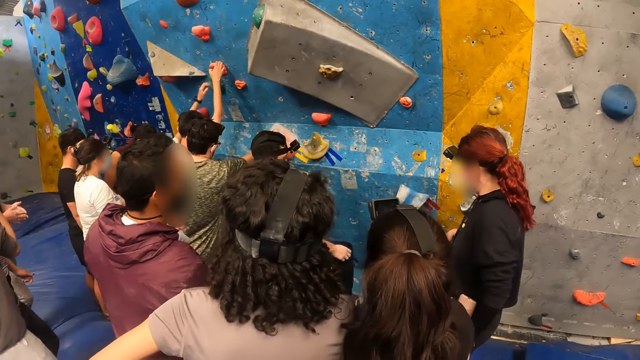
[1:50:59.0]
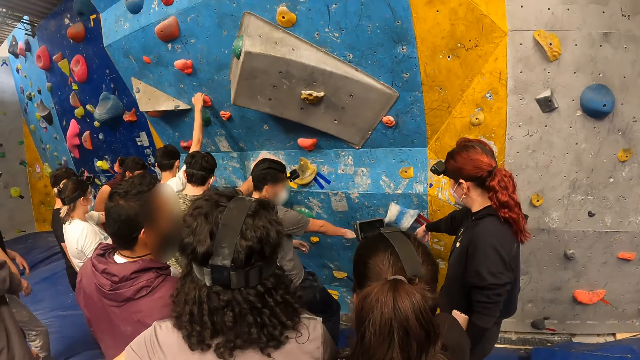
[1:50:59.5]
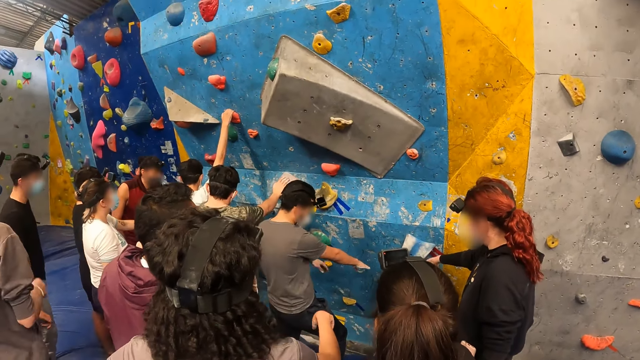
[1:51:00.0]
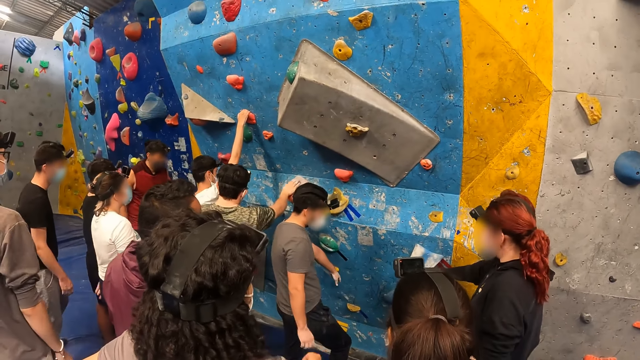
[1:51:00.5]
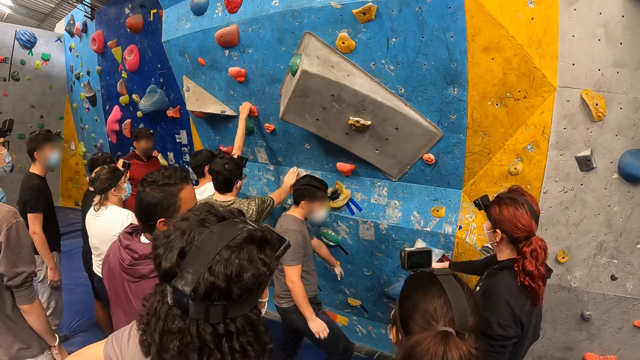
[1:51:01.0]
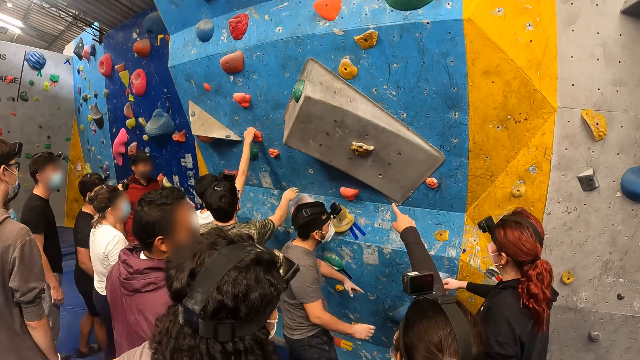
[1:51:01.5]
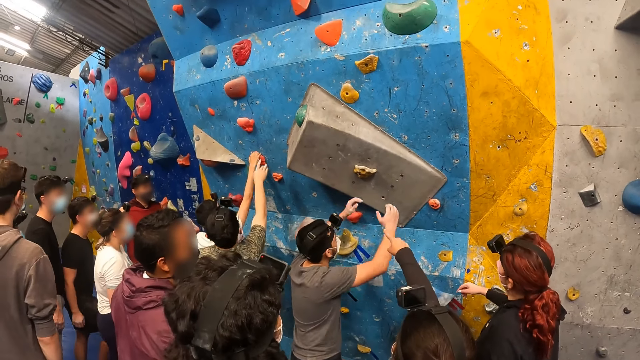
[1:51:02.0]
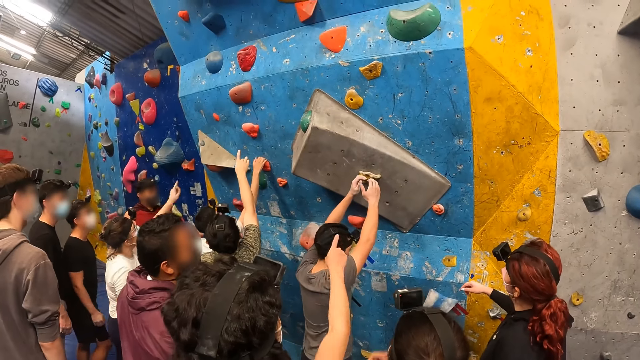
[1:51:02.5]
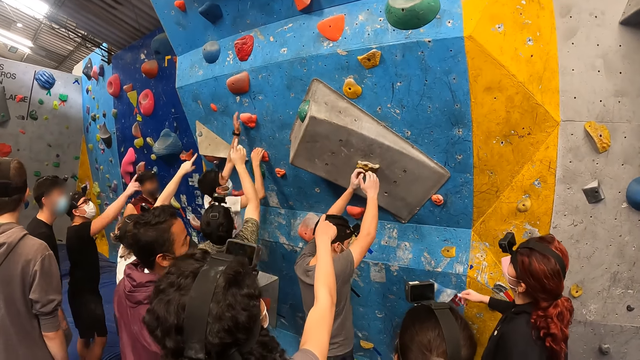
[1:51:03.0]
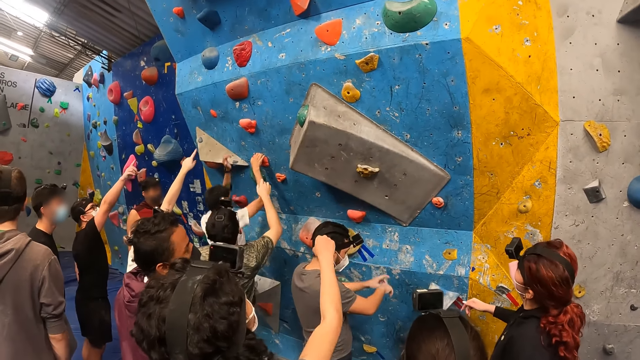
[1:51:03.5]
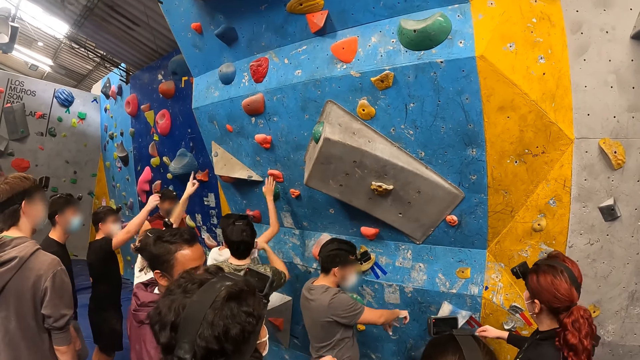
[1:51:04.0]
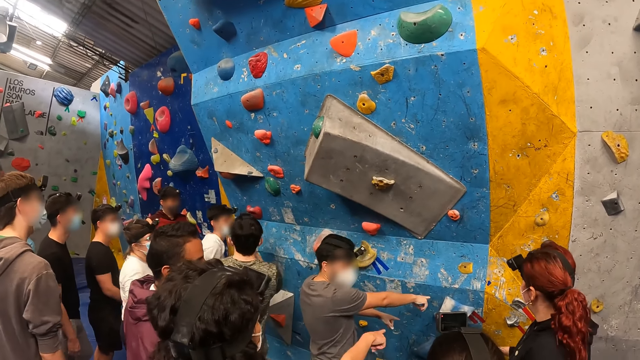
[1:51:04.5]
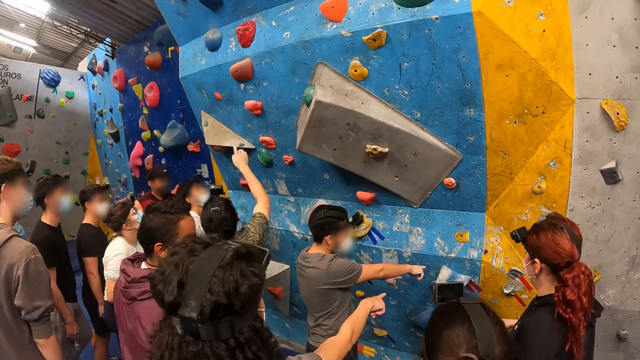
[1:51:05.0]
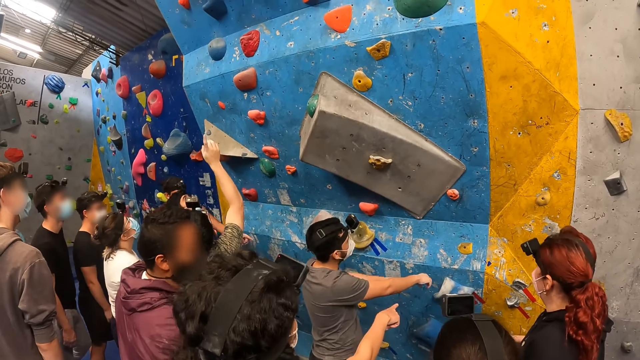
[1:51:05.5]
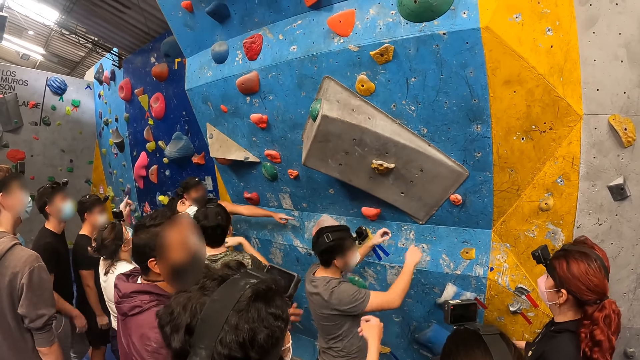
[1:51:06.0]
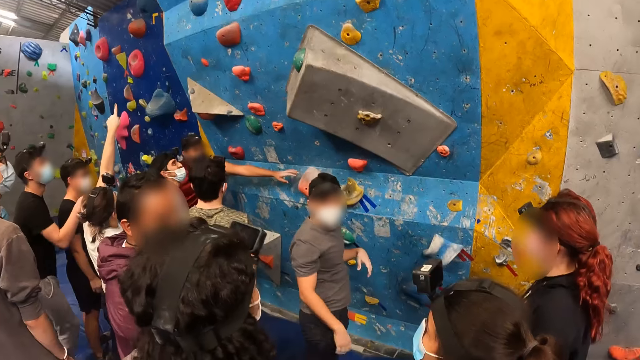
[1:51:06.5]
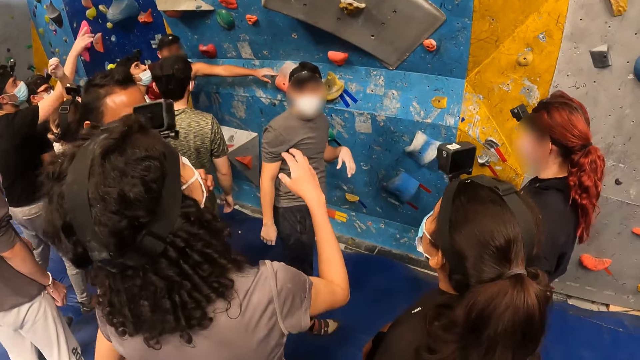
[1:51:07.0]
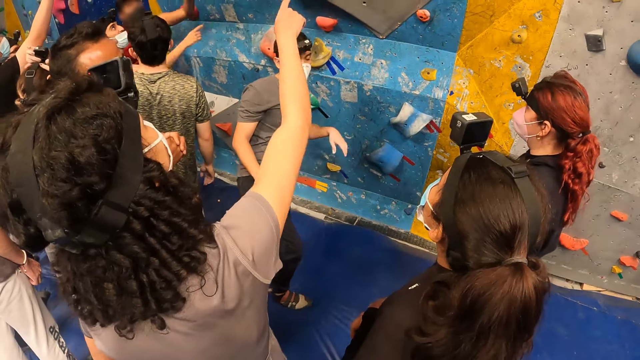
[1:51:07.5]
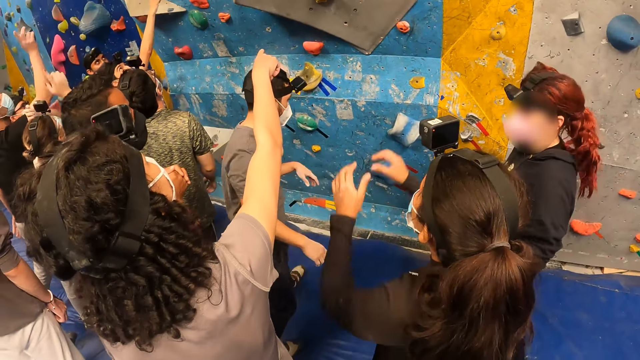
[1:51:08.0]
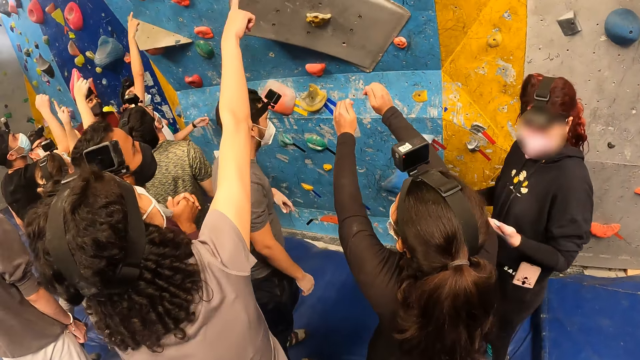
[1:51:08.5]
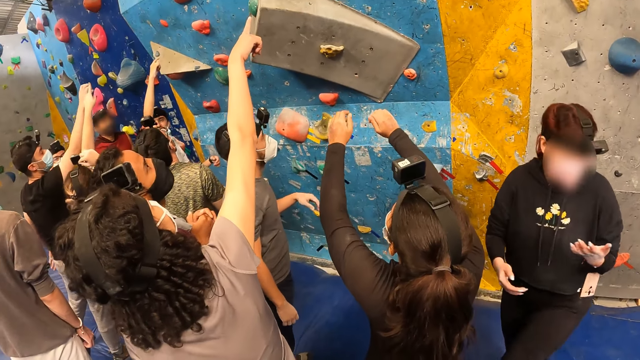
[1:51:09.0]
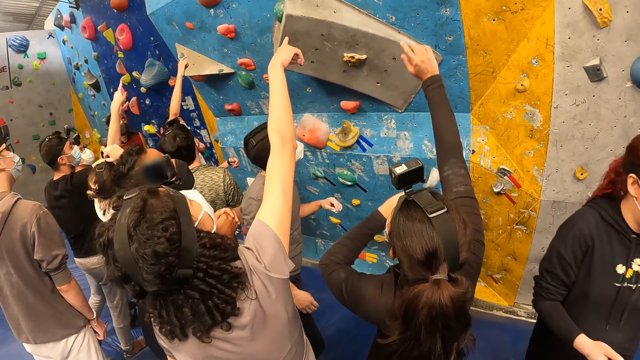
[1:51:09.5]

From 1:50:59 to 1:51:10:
The woman points at the bouldering wall with her right hand. The woman lowers her right hand. The woman points at the bouldering wall with her right hand. The woman lowers her right hand. The woman points at the wall with her right hand.

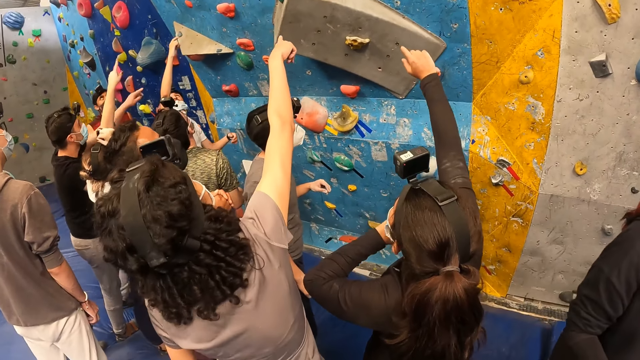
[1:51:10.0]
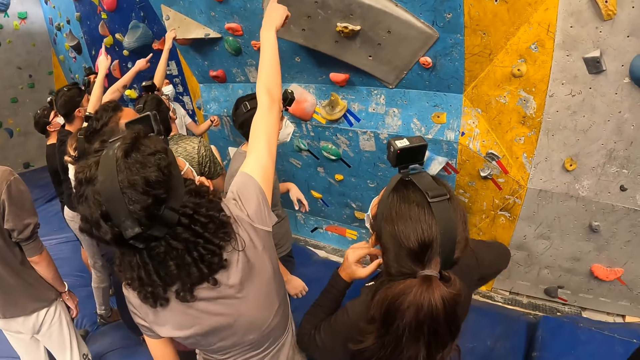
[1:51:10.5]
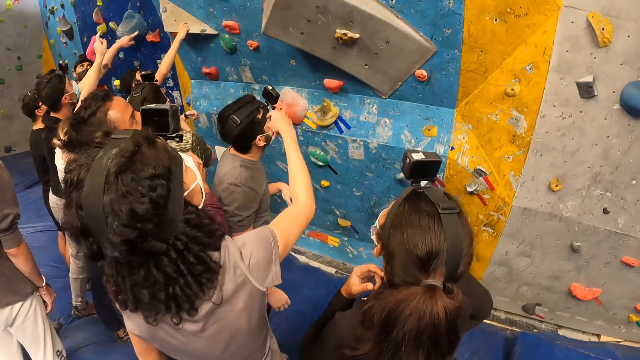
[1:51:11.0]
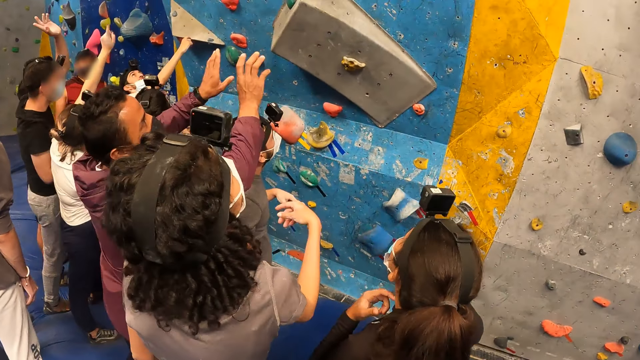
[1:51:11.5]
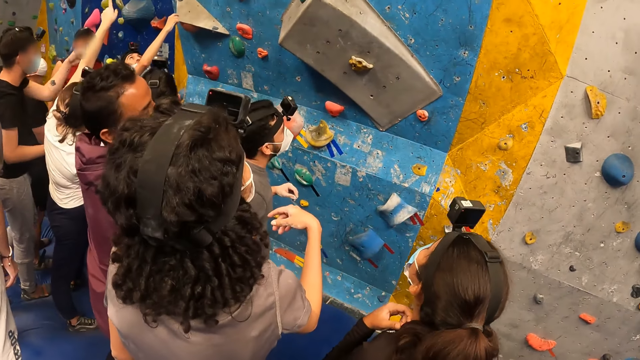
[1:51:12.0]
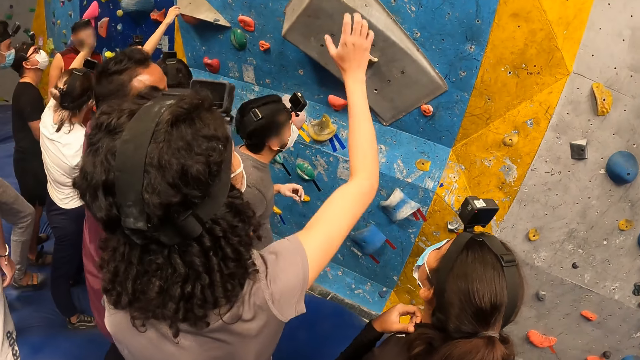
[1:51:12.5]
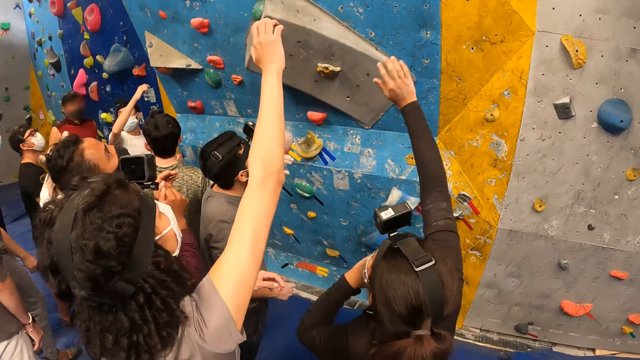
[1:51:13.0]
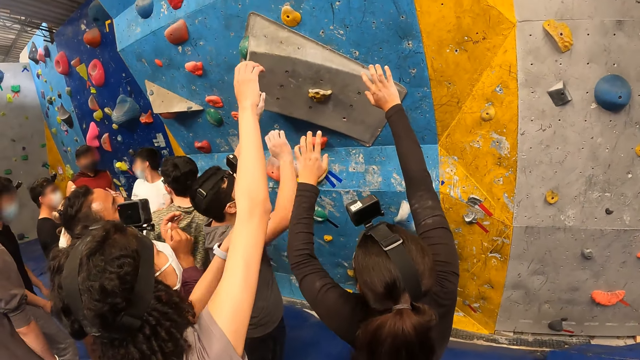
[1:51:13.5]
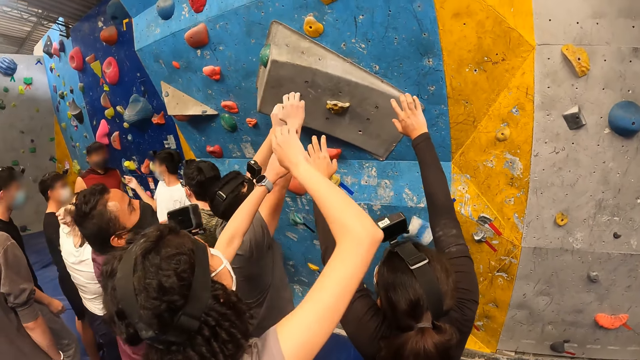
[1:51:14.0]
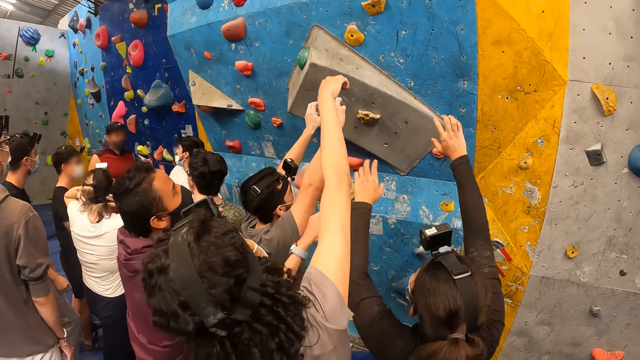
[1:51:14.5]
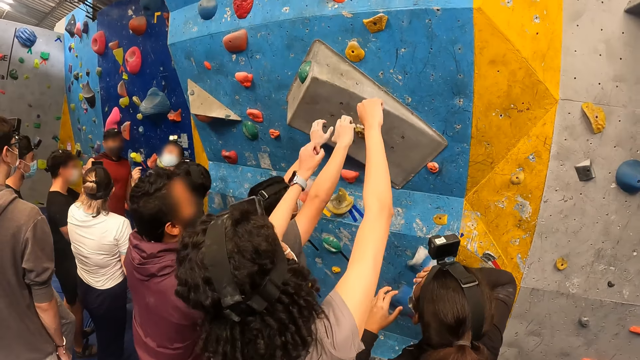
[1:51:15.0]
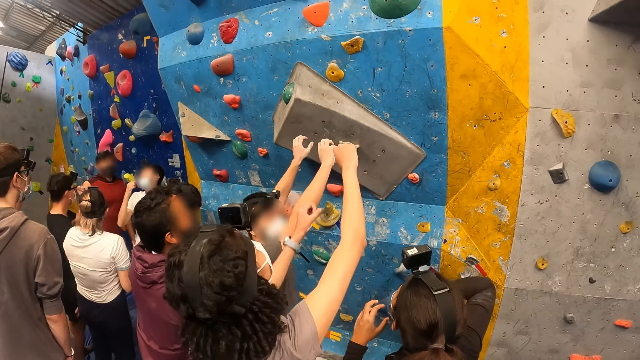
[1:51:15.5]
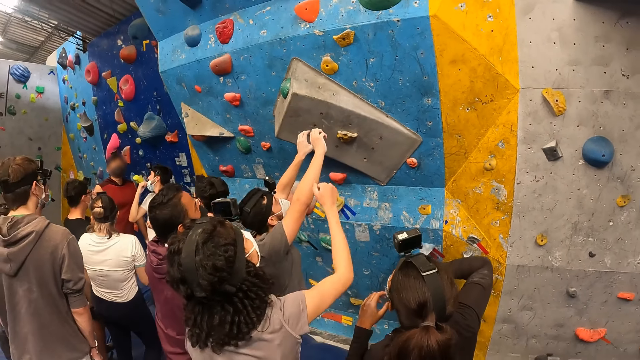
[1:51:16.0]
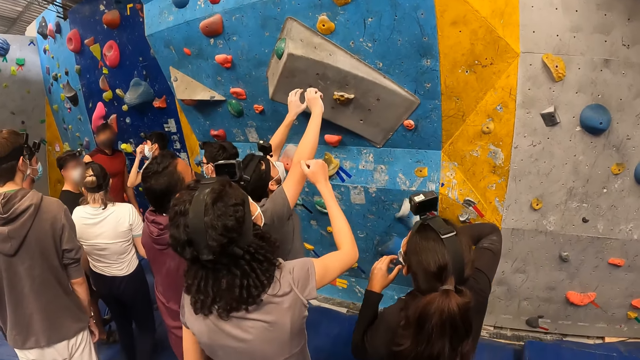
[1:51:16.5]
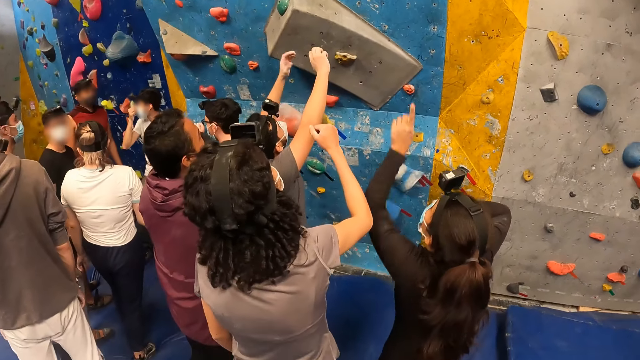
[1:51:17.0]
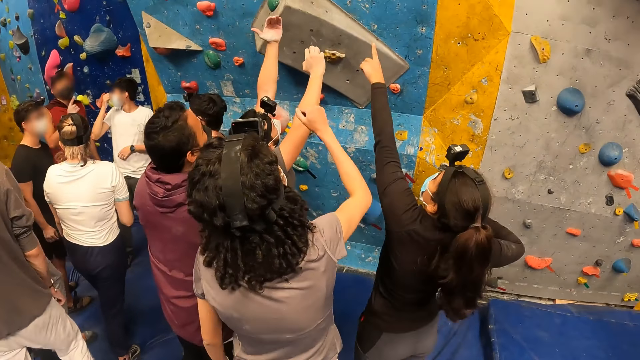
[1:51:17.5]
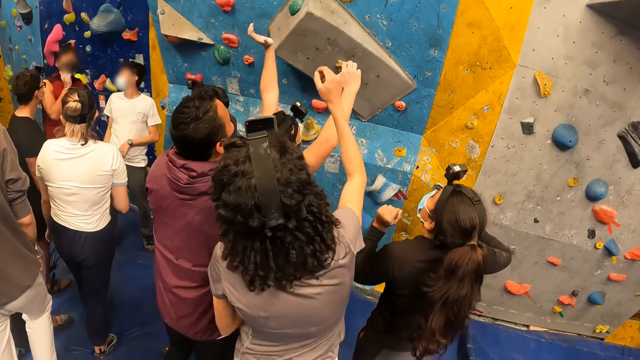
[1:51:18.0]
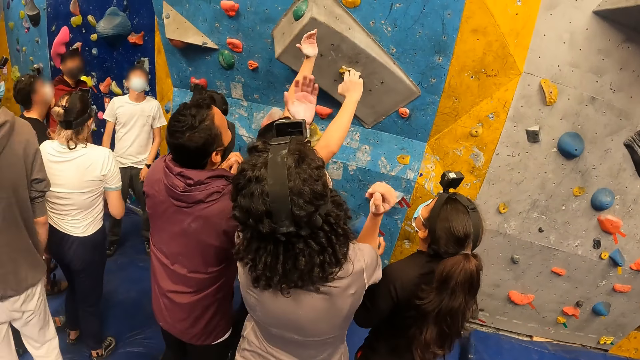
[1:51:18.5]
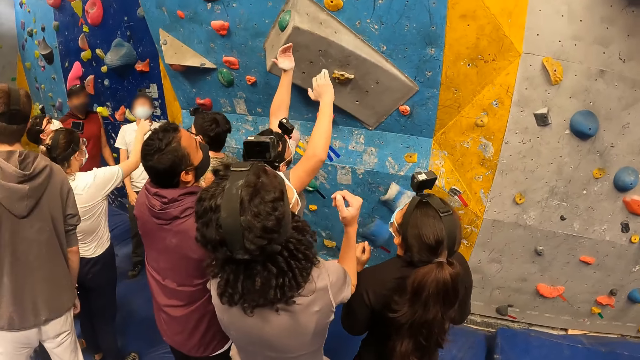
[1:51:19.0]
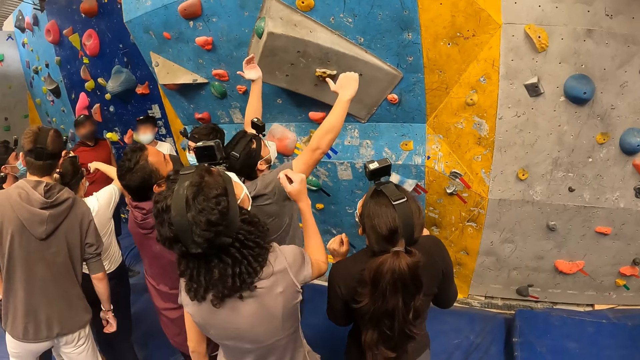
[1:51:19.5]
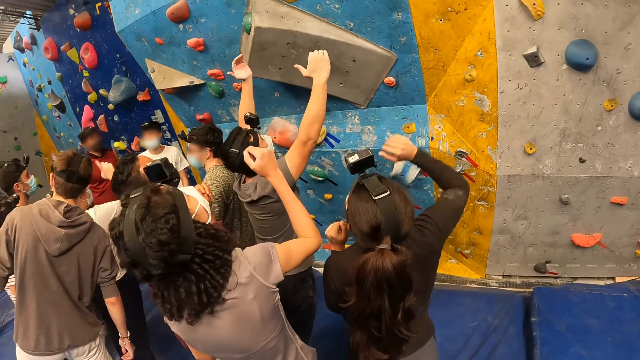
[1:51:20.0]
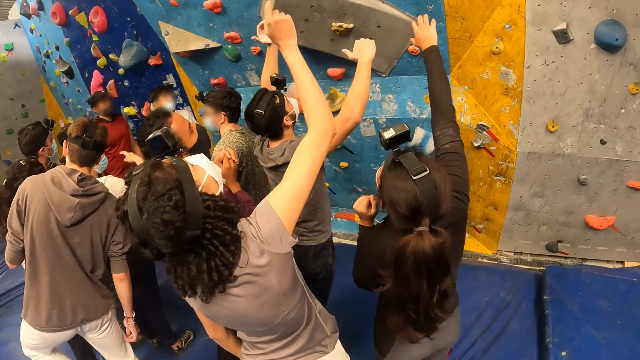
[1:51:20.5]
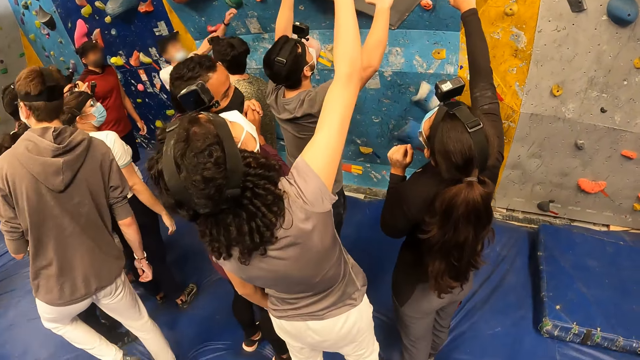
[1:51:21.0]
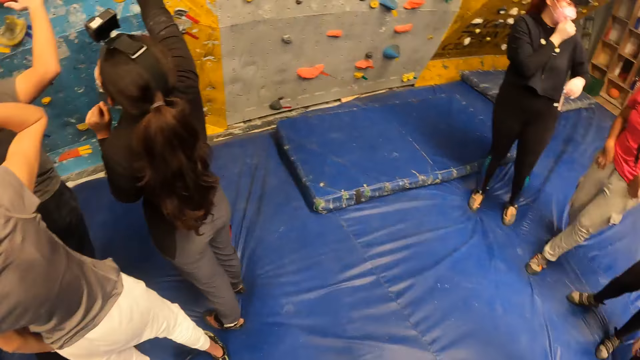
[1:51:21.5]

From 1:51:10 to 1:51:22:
The woman lowers her right hand. The woman gestures at the wall with both hands. The woman lowers her left hand. The woman raises her right hand towards the bouldering wall.
